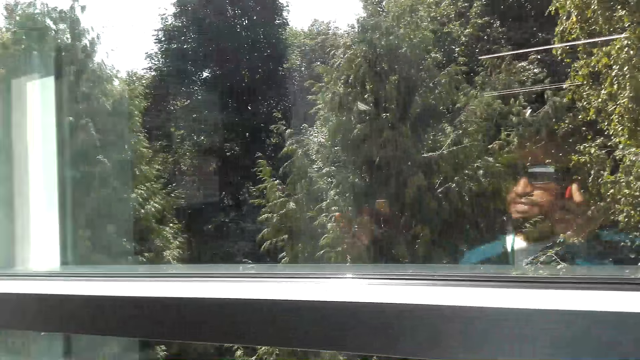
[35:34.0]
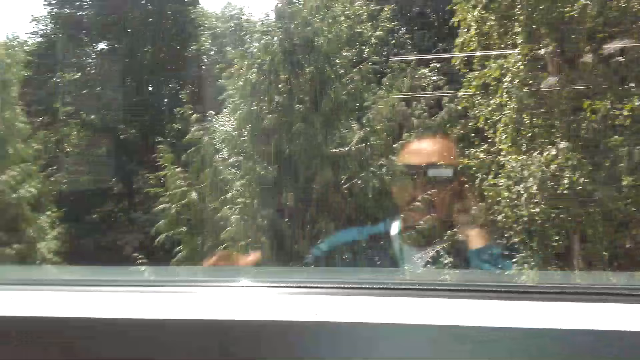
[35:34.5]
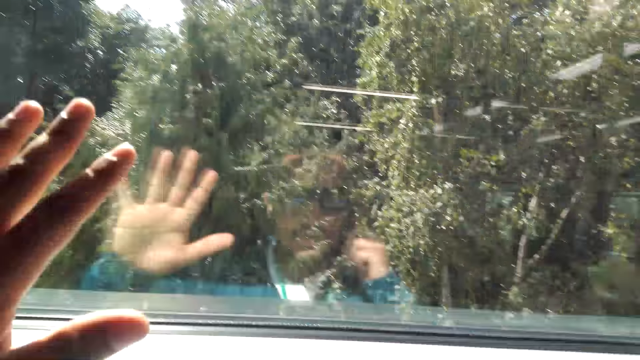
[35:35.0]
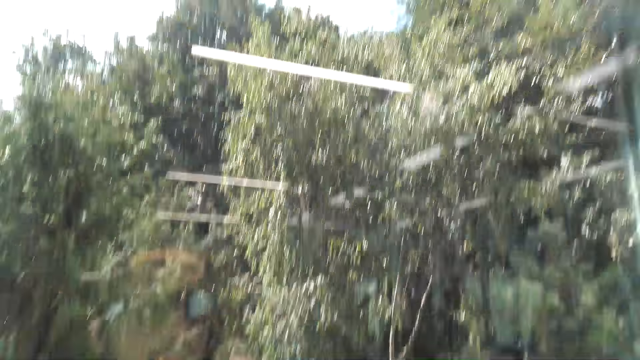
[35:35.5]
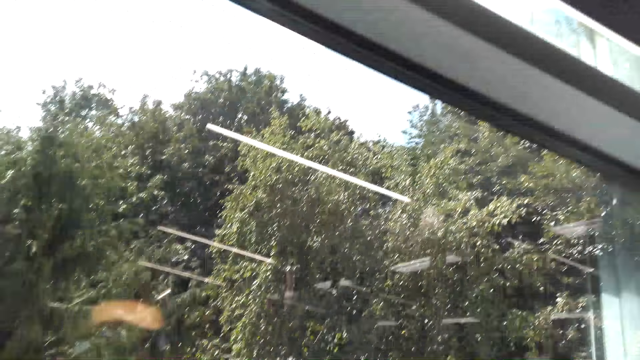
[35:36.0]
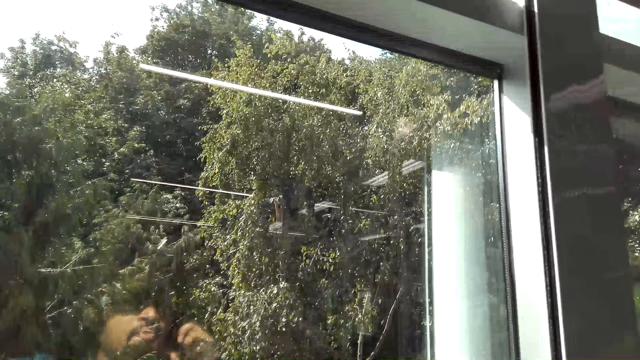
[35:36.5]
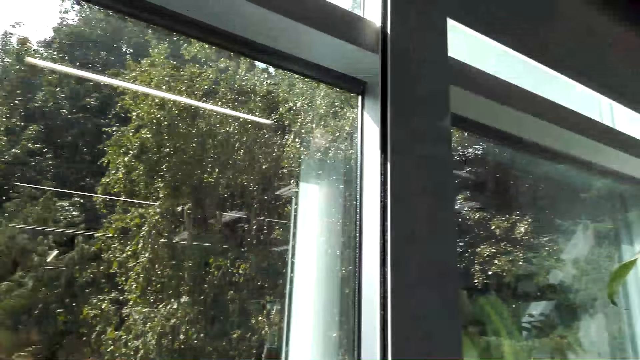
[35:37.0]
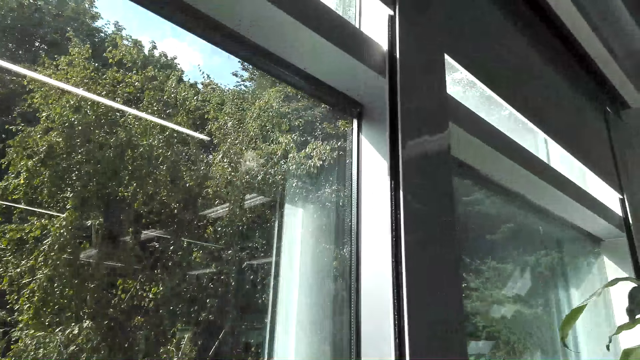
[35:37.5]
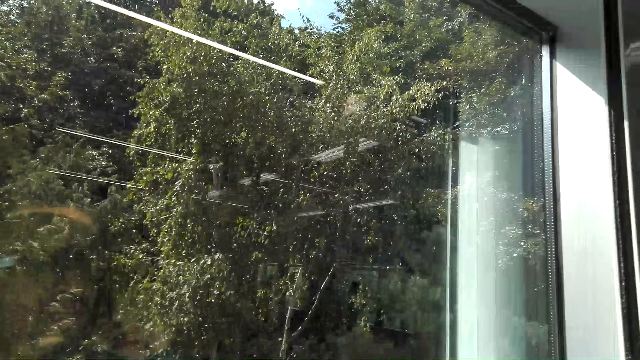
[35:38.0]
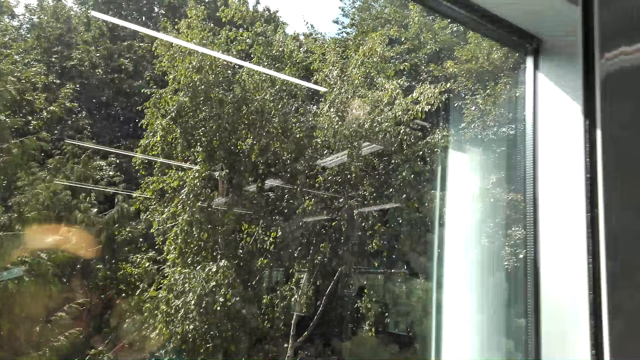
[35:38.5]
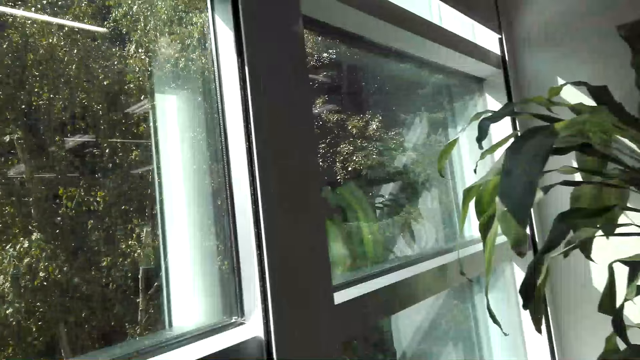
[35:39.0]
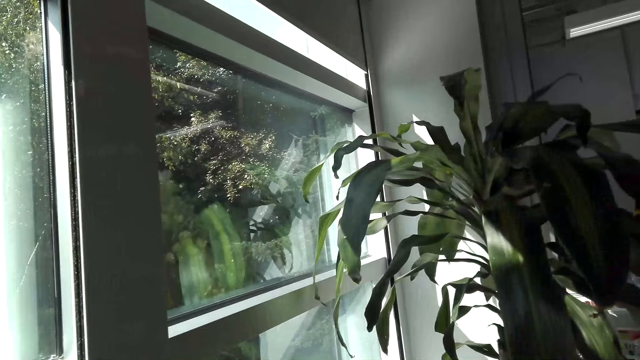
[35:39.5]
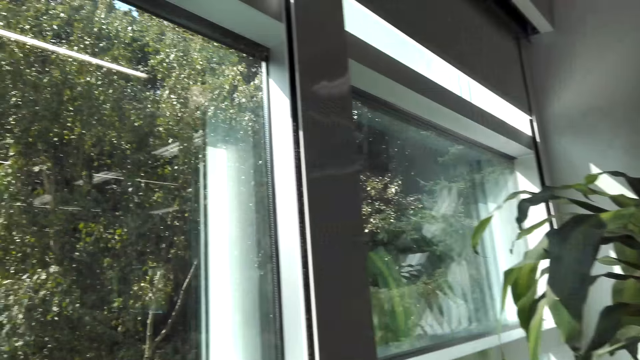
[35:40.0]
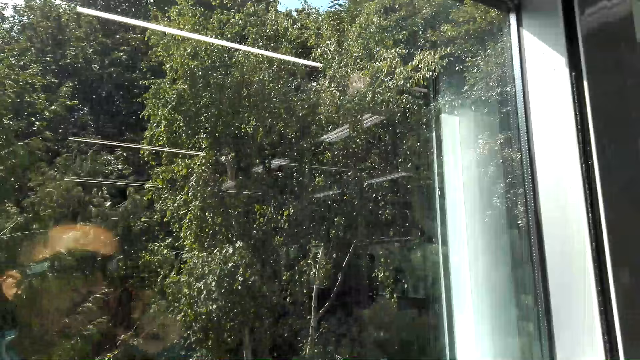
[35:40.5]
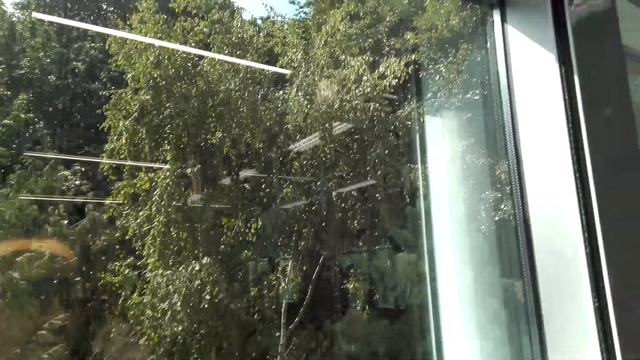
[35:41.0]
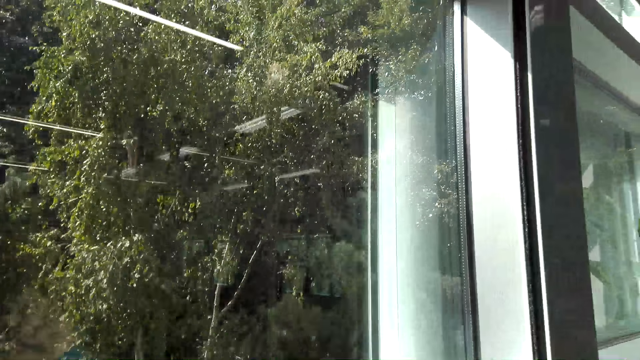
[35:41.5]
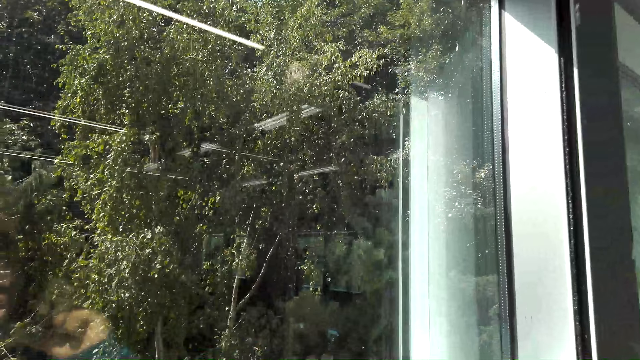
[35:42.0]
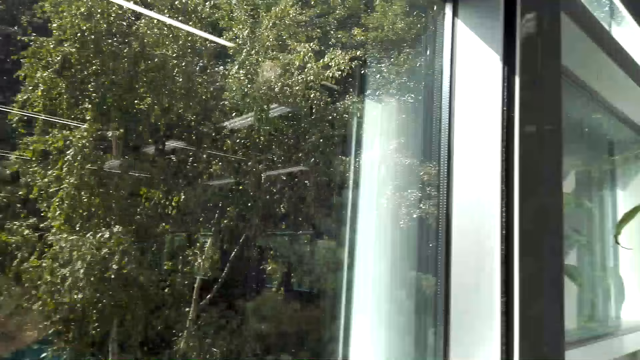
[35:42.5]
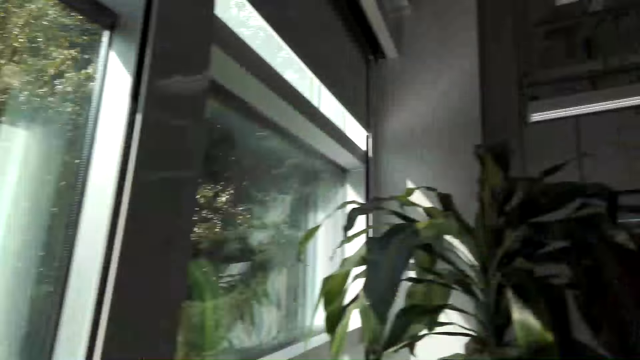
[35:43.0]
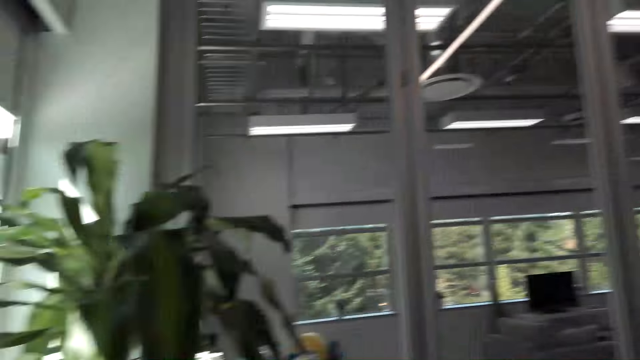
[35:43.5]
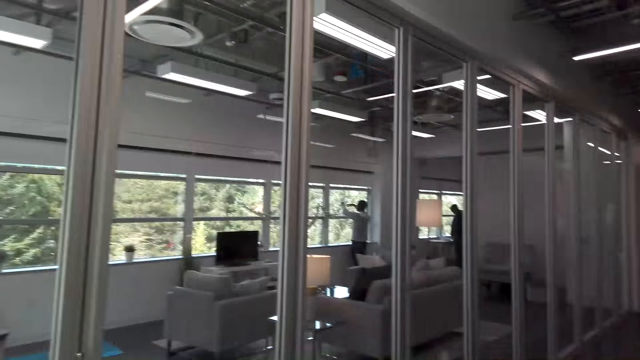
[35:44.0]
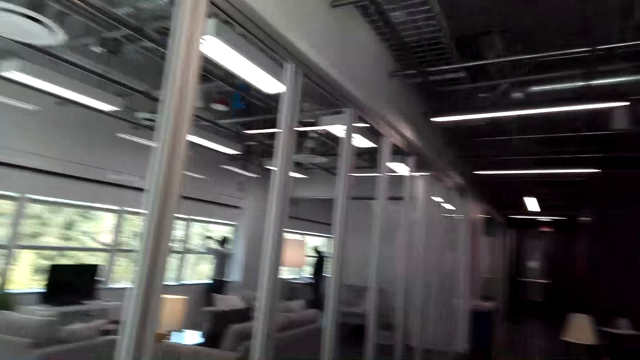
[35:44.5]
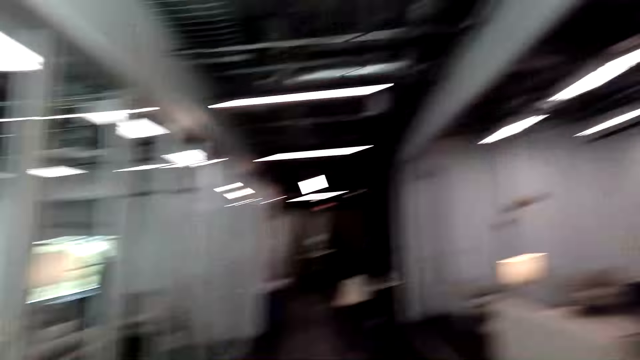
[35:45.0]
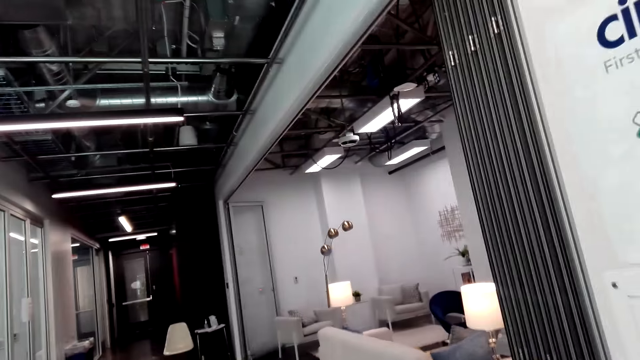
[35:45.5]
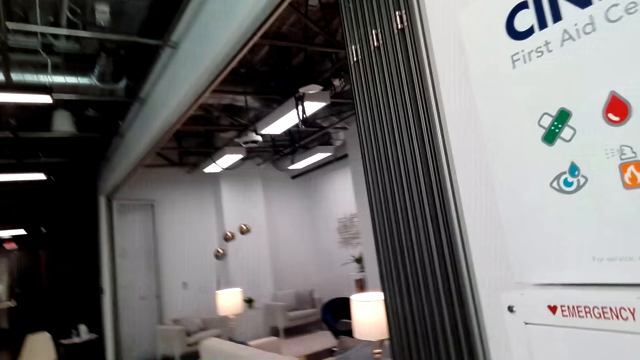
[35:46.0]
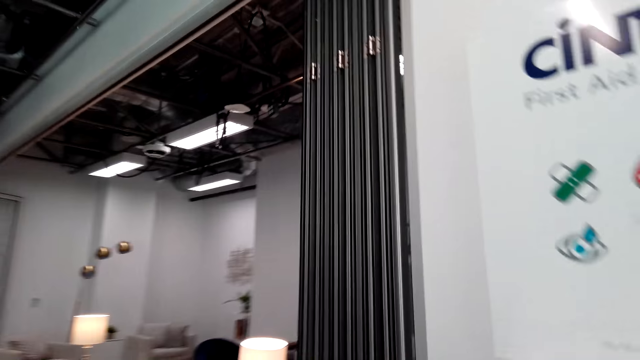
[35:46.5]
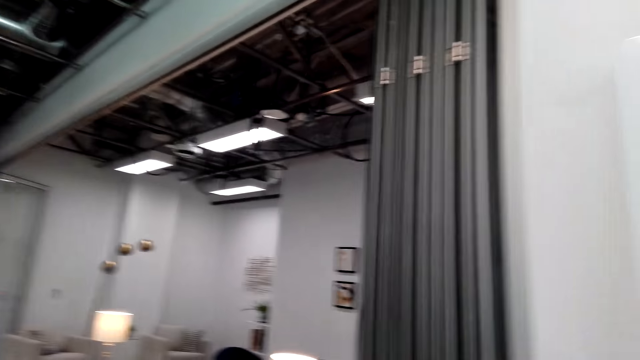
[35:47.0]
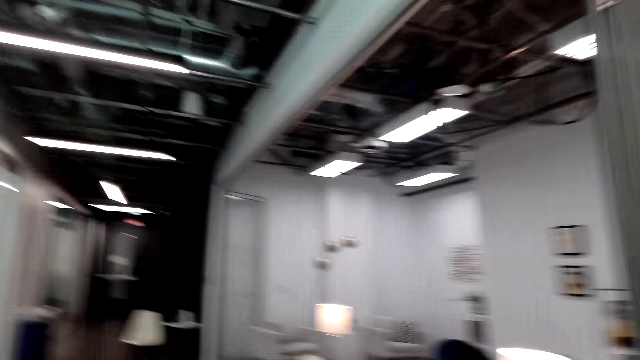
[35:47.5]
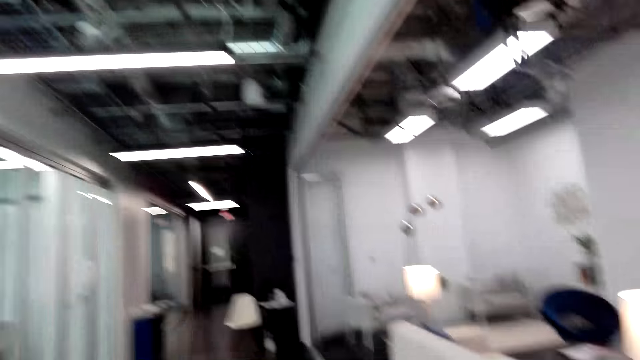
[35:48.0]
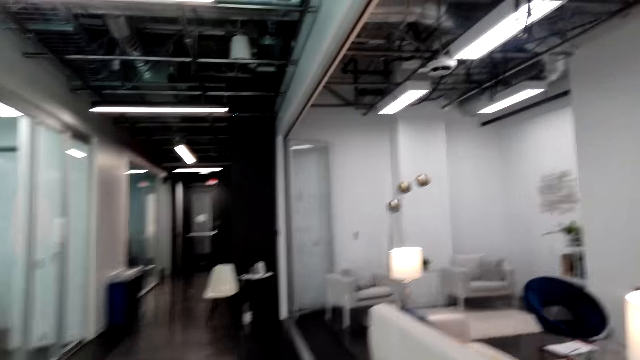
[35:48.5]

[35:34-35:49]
The camera wearer looks outside the window. They talk on the cellphone. They turn around. They talk on the cellphone. They enter the room. They talk on the cellphone. They walk on the floor.

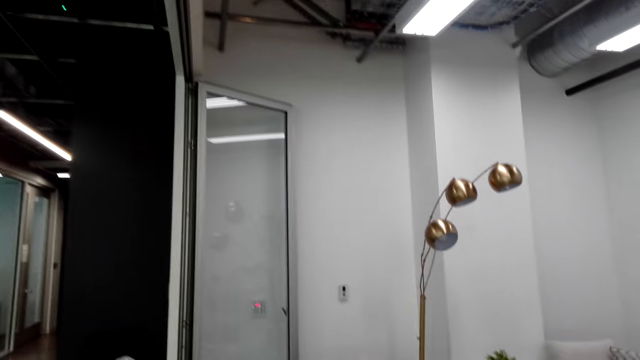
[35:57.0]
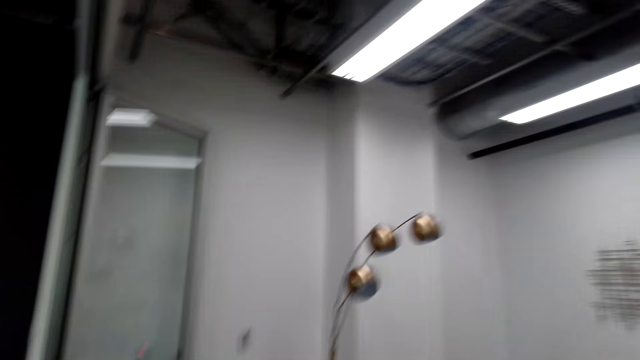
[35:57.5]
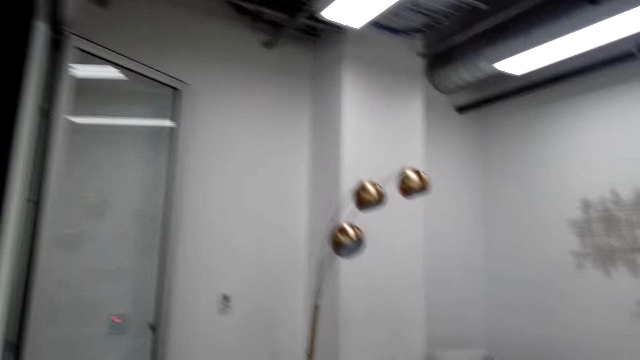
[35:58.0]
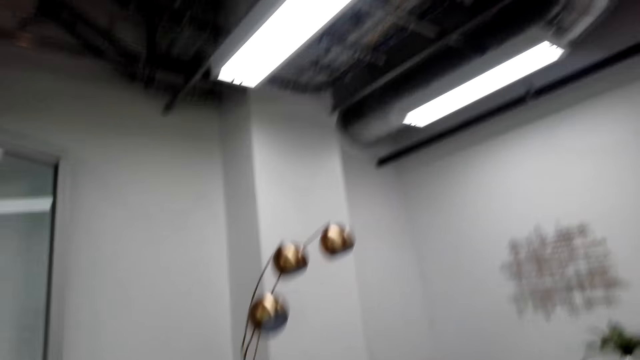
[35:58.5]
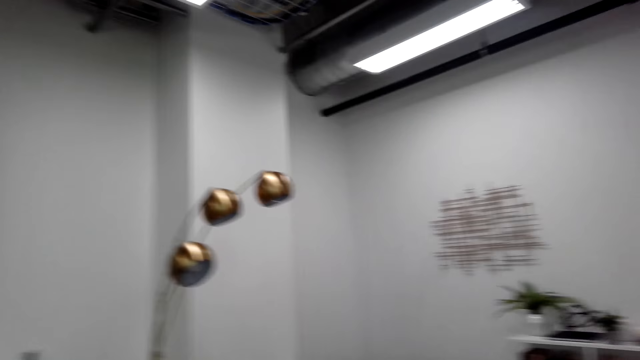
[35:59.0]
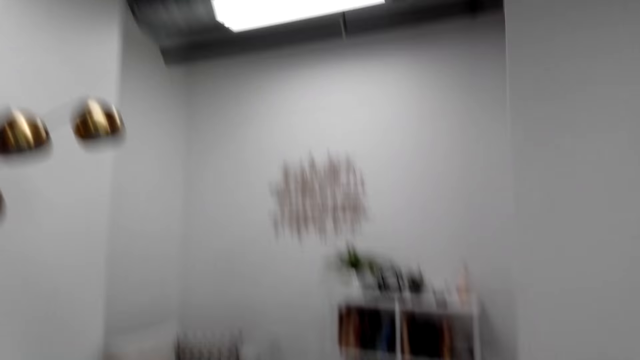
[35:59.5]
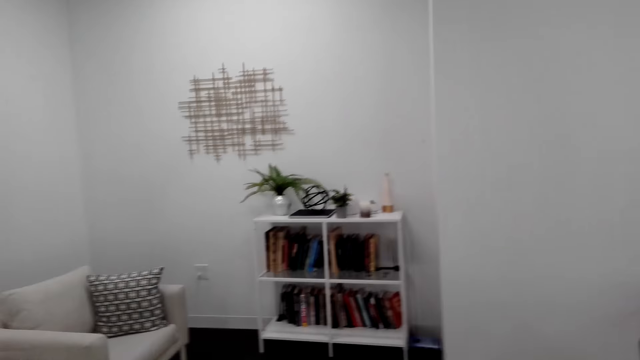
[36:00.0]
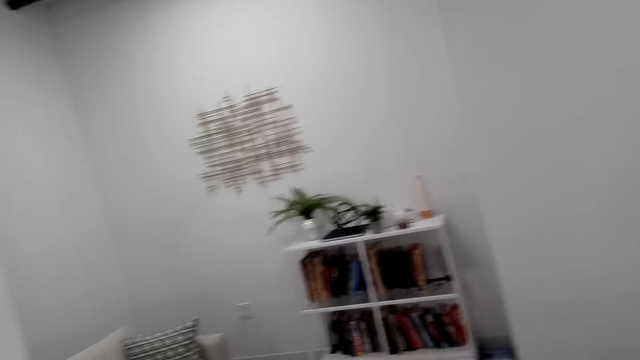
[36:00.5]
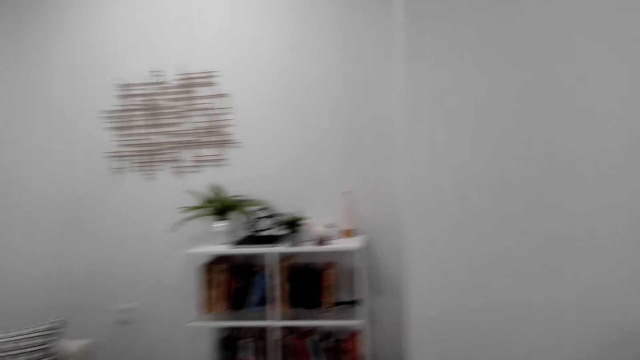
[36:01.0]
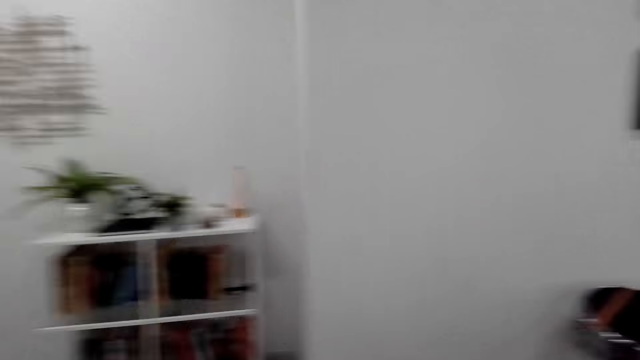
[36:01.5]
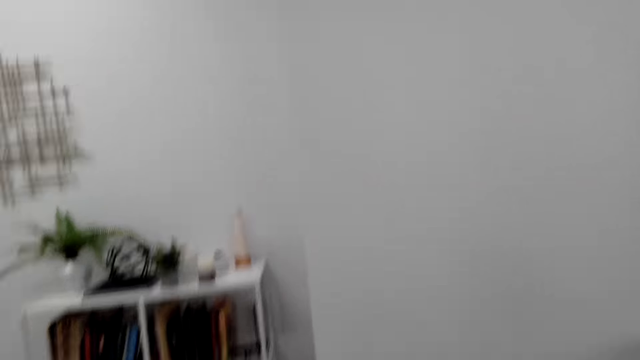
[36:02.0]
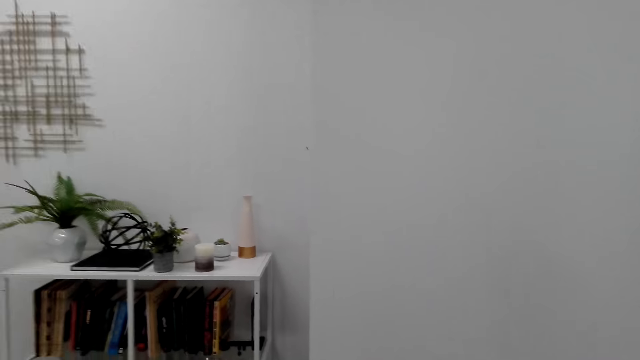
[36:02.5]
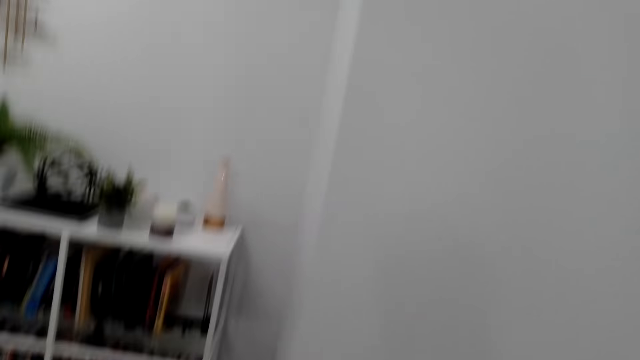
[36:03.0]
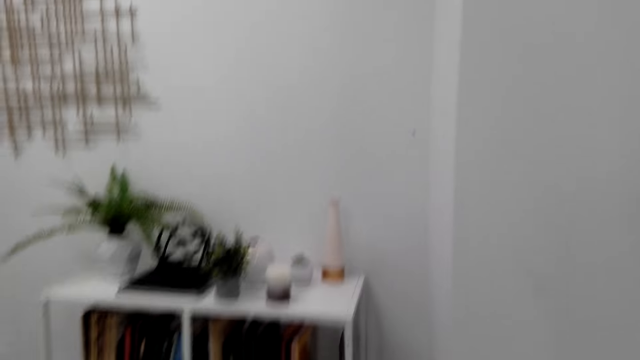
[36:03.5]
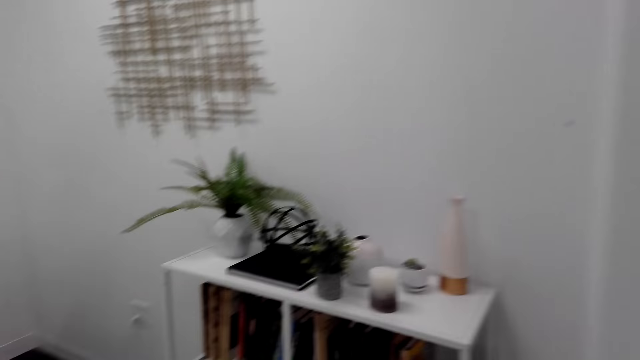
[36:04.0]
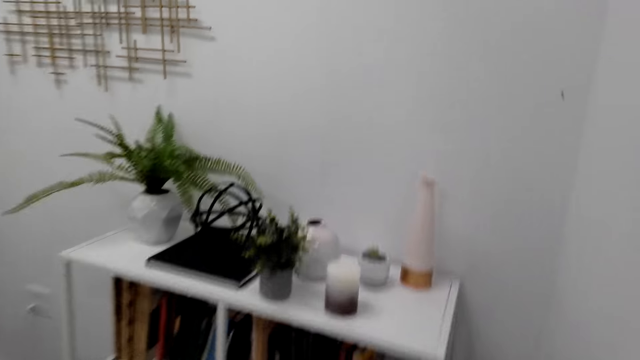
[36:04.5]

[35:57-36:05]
The camera wearer walks towards the bookshelf. They talk on the cellphone.
